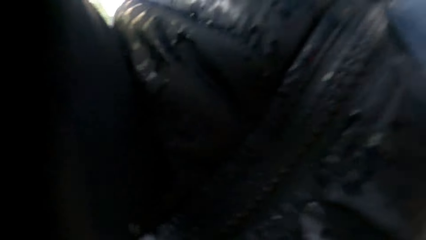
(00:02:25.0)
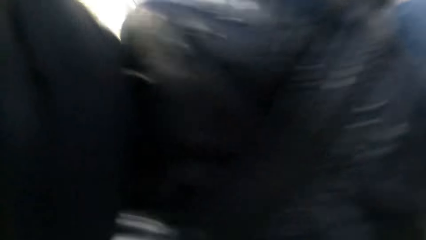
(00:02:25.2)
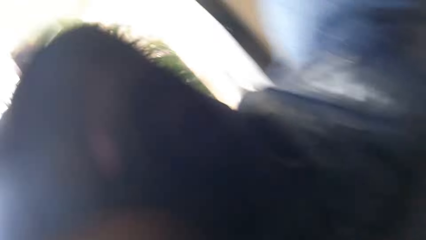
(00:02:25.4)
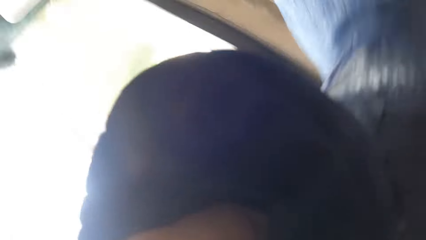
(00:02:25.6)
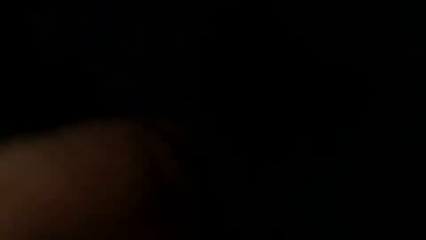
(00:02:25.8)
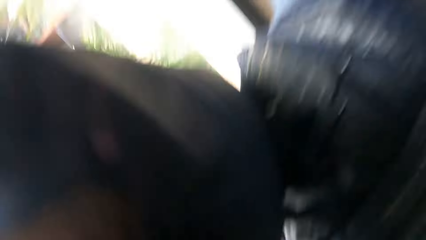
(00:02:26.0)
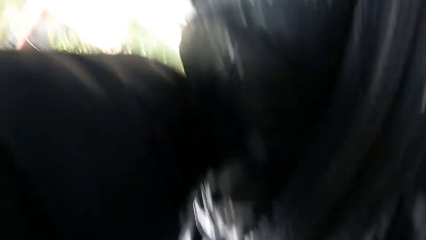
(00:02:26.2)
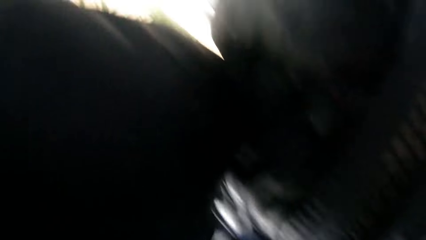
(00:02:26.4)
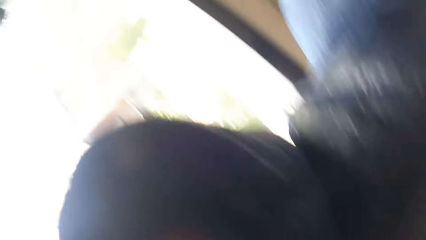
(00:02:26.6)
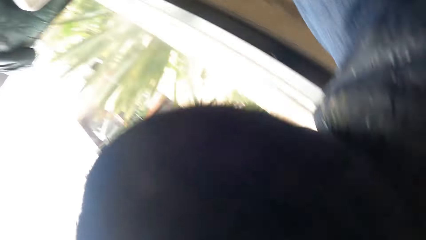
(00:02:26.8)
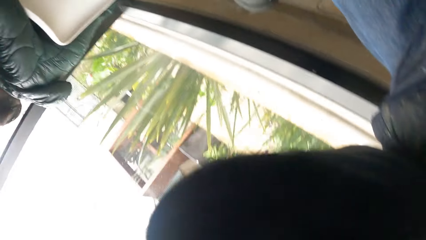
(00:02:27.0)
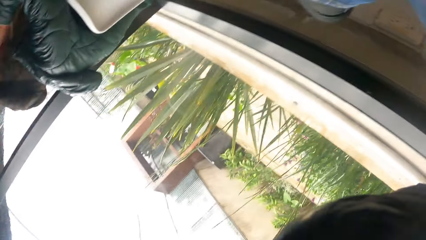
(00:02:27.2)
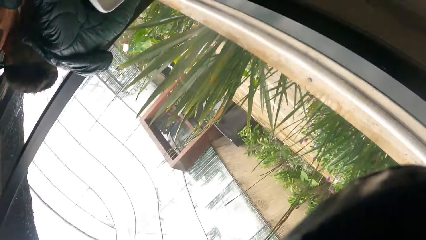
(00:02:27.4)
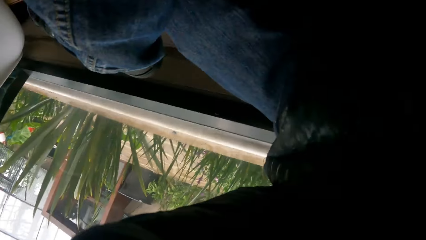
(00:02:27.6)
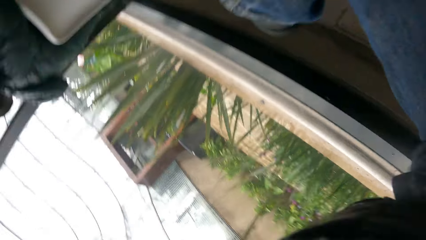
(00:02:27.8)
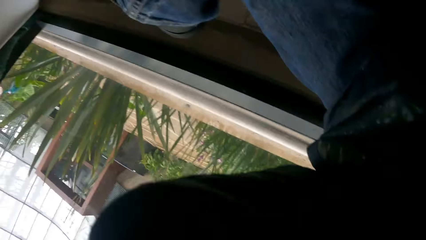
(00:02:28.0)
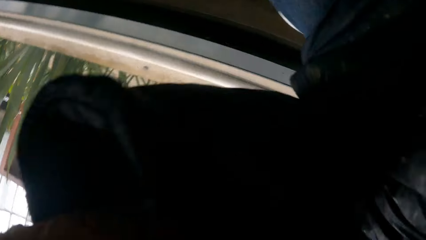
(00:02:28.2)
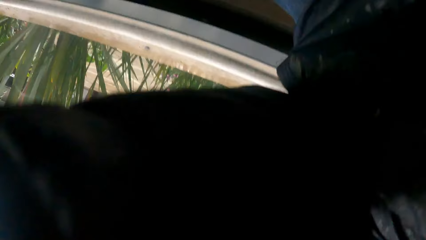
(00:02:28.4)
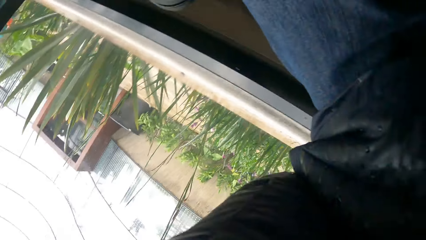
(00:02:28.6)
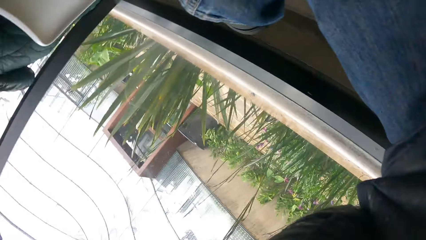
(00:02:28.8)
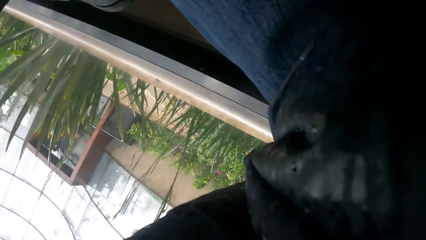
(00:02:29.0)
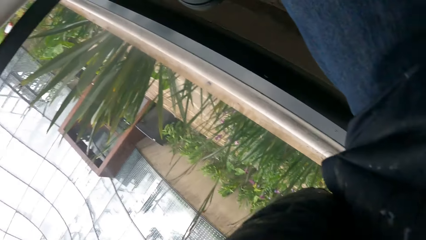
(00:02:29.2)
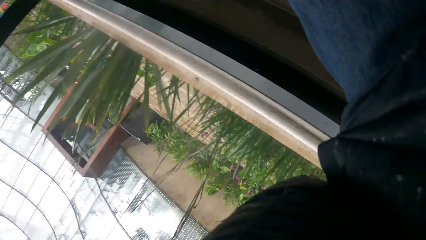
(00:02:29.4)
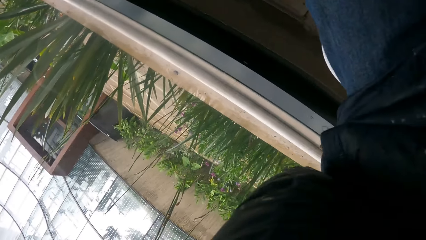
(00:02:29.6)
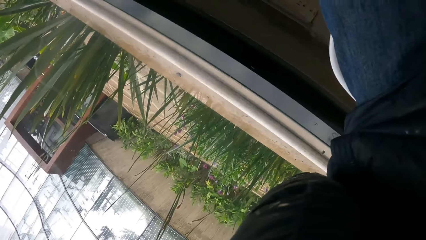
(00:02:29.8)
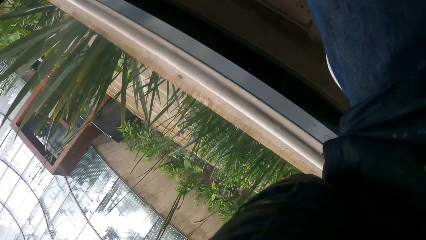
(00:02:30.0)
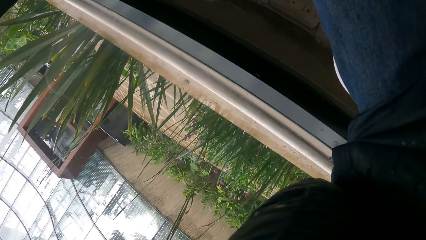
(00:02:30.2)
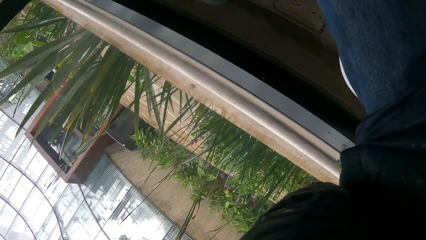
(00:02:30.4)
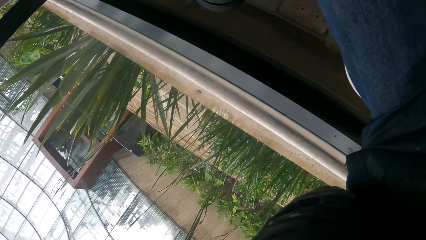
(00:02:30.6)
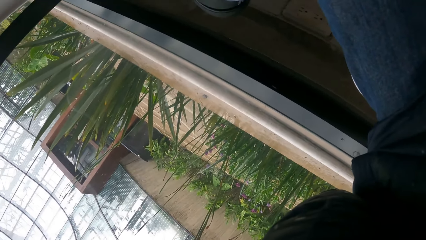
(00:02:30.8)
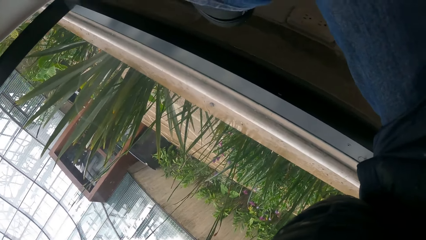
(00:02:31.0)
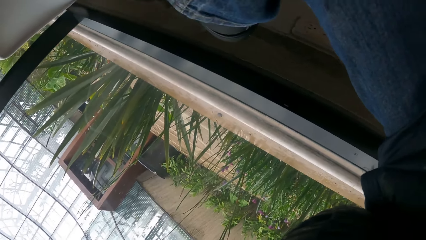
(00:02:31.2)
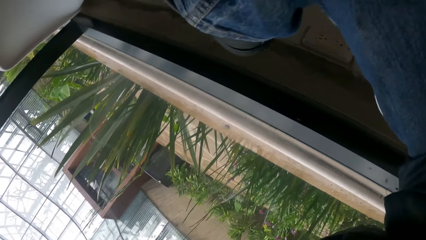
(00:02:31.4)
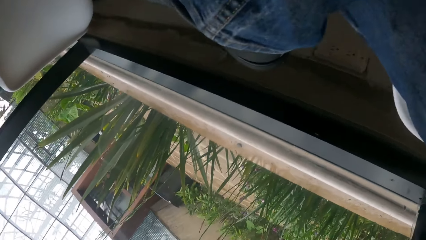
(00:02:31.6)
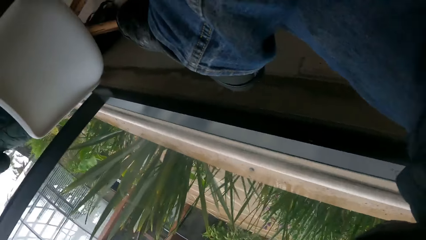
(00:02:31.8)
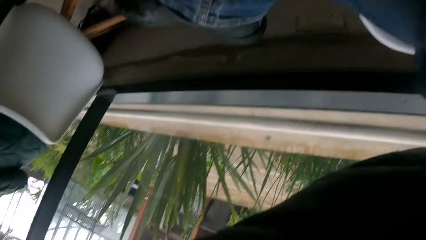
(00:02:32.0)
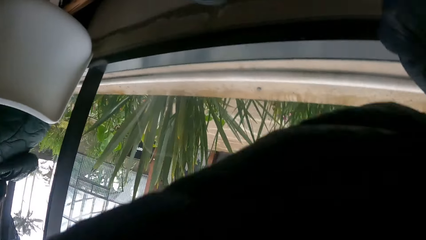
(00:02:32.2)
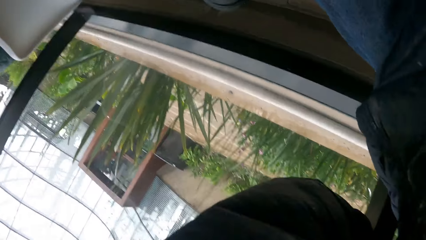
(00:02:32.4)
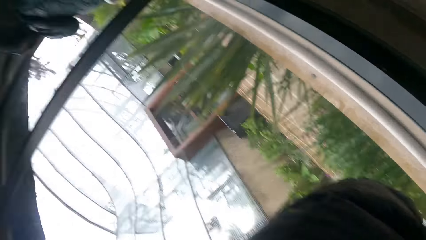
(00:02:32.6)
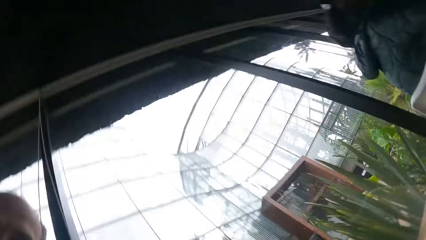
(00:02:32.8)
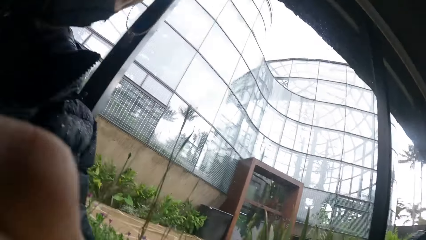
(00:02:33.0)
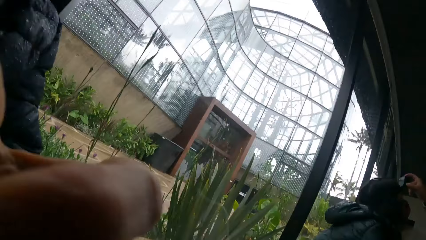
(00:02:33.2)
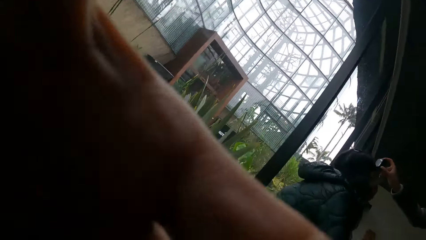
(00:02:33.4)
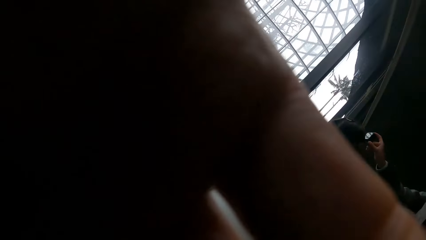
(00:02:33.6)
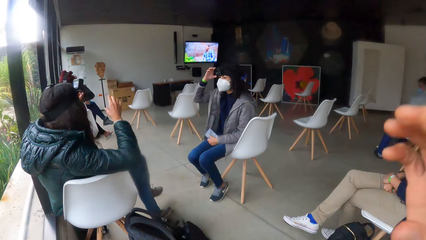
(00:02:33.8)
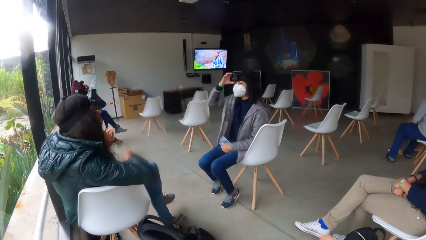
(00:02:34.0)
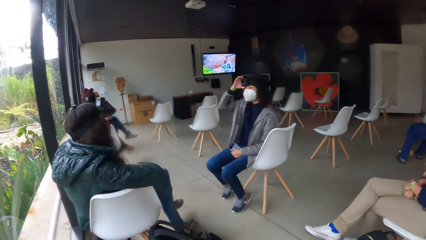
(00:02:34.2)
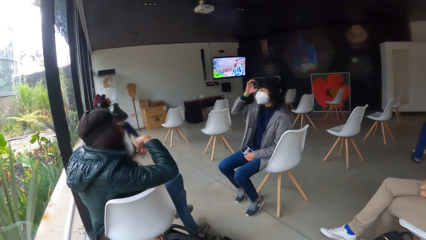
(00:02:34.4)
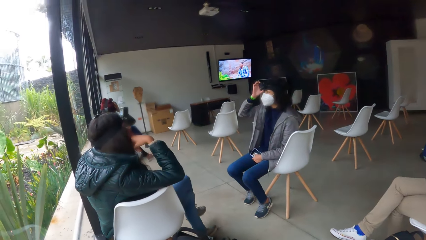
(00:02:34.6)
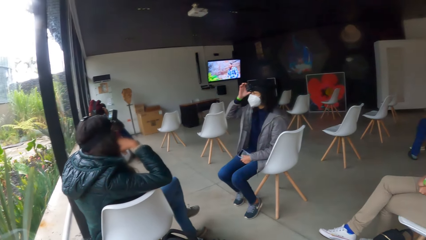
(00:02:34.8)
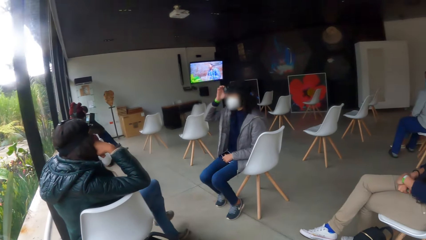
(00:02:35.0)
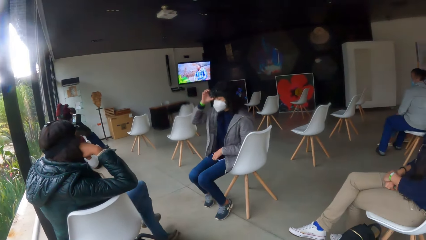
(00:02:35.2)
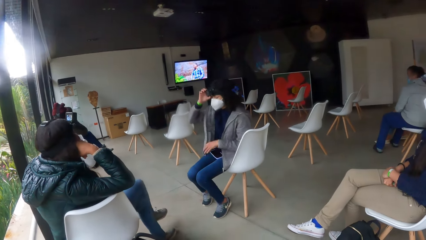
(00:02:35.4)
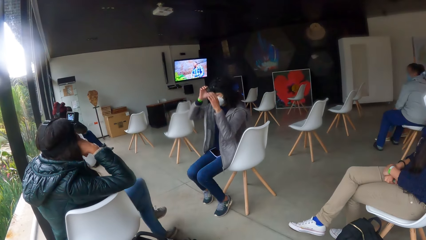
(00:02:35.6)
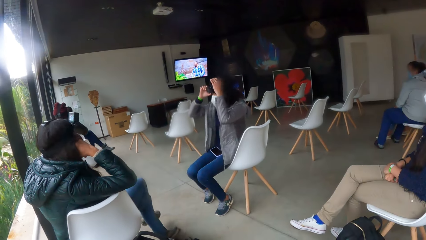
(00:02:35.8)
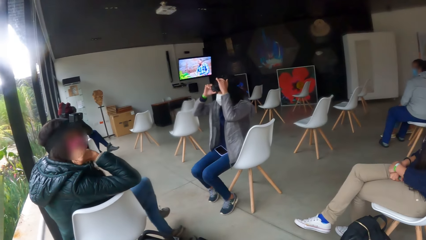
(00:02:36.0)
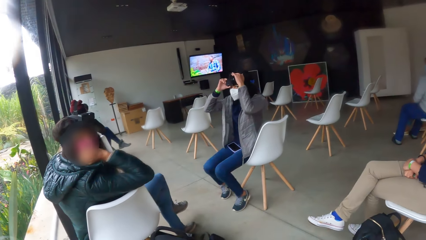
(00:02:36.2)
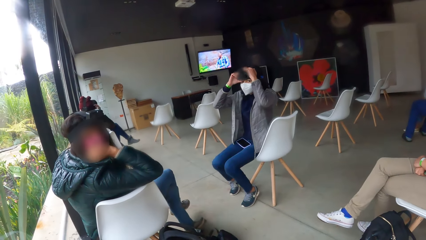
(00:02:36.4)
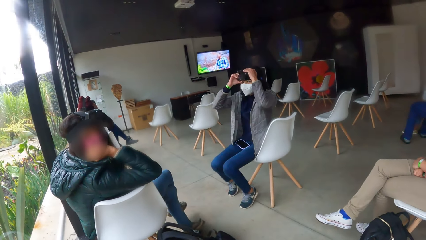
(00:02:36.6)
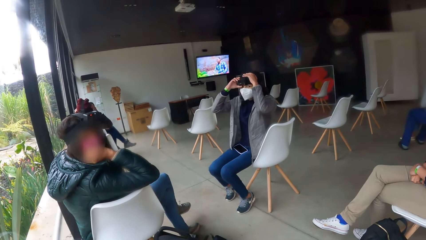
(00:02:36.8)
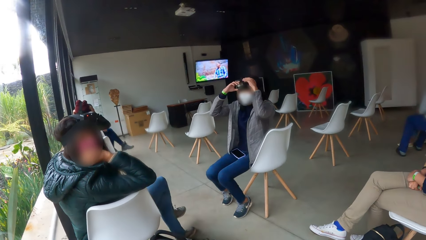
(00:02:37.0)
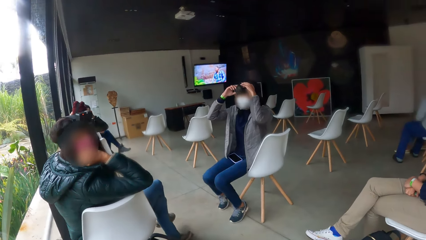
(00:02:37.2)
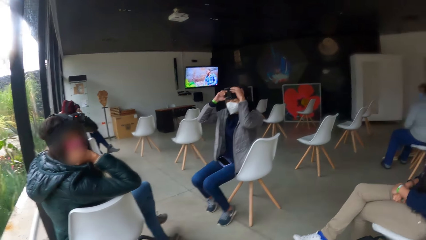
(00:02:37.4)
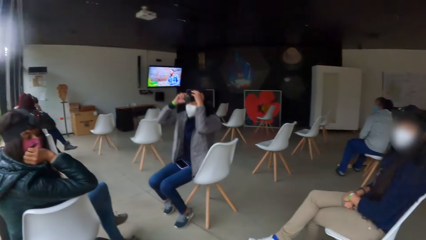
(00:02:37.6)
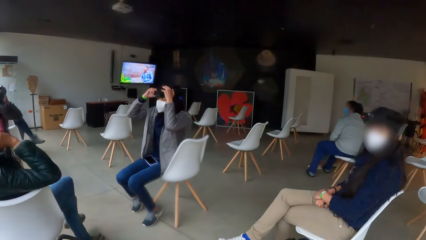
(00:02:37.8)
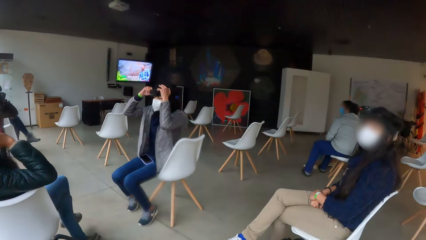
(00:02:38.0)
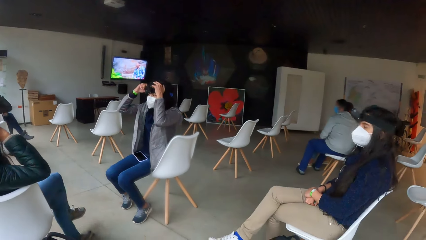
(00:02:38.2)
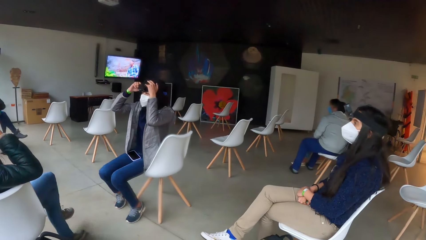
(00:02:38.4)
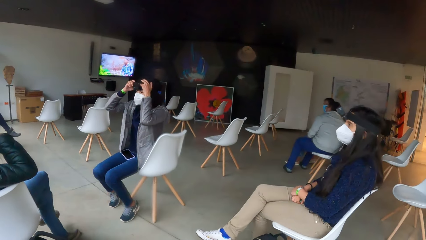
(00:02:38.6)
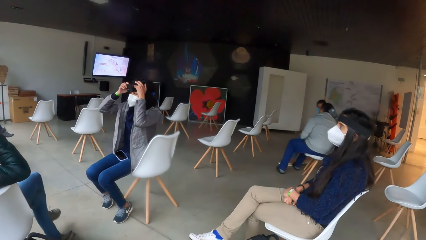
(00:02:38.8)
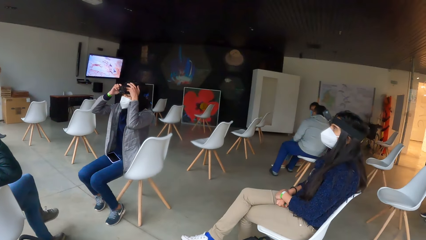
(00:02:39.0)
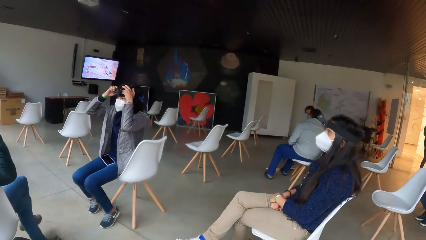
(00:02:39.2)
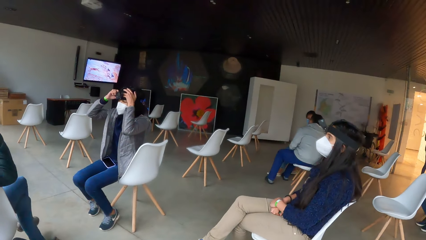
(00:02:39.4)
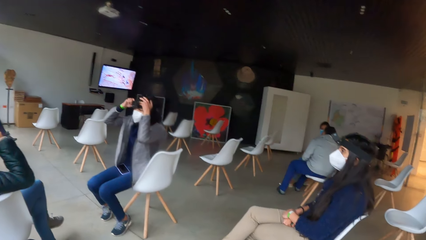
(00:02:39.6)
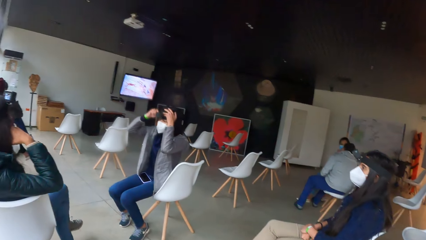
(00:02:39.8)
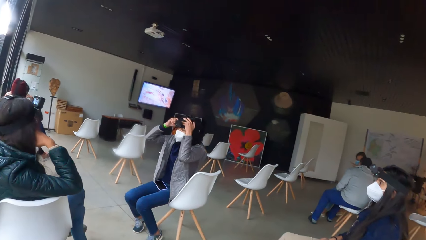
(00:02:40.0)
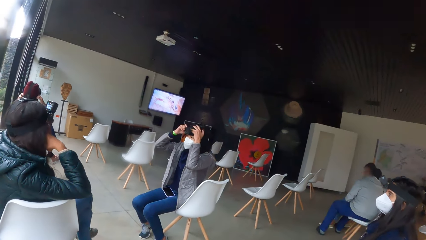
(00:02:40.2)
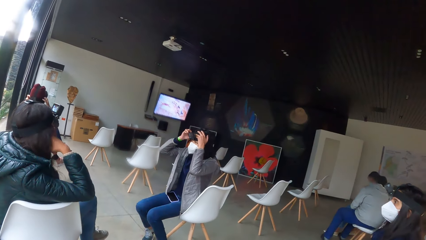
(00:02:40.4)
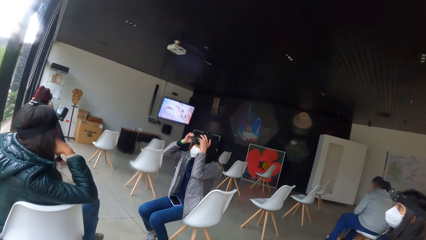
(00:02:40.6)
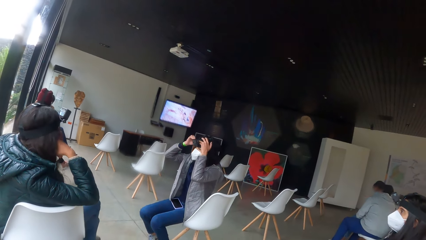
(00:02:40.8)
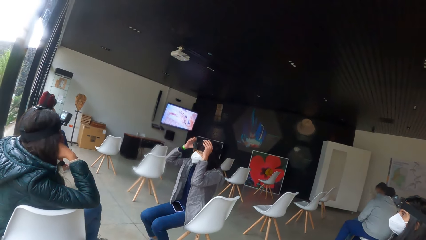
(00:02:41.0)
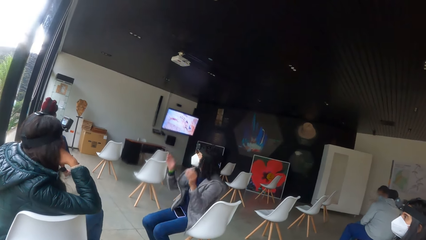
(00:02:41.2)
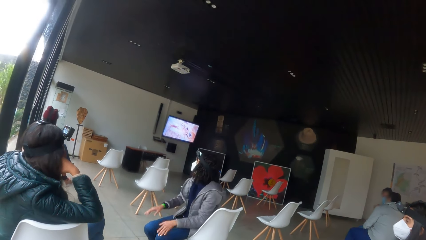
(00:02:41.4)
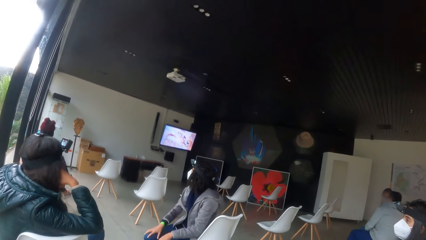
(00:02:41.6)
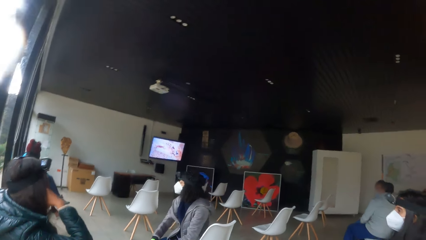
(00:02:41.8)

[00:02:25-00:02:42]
The camera wearer wears the camera on his head with his hands. A woman adjusts a head strap camera on her head with her hands. The camera wearer interacts with another woman, a third woman and the first woman.
